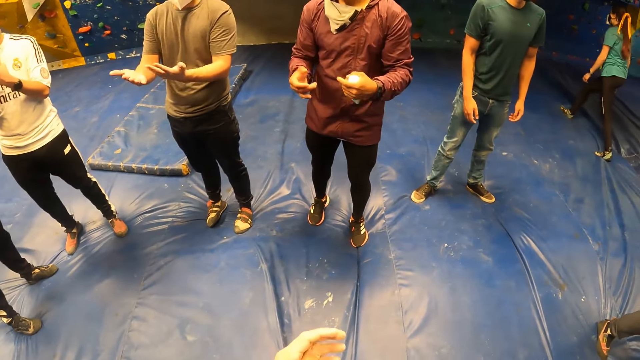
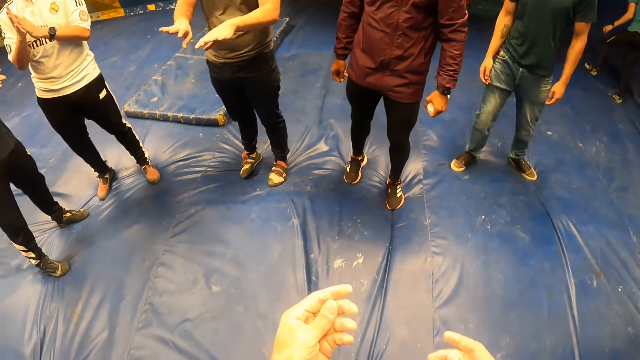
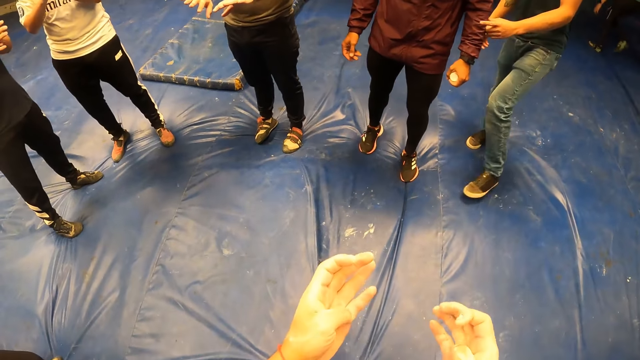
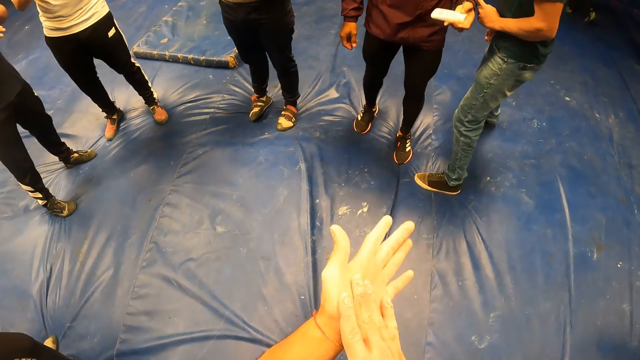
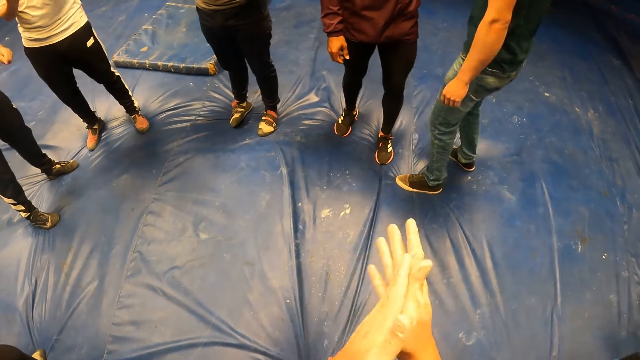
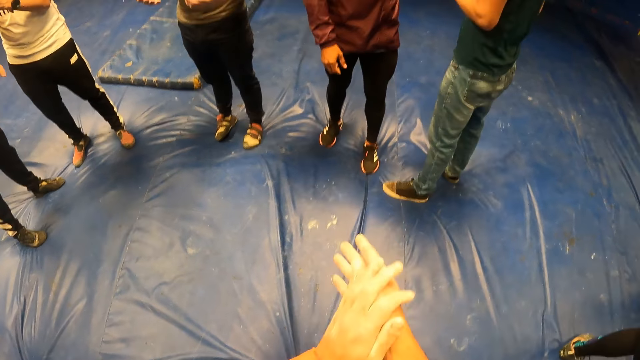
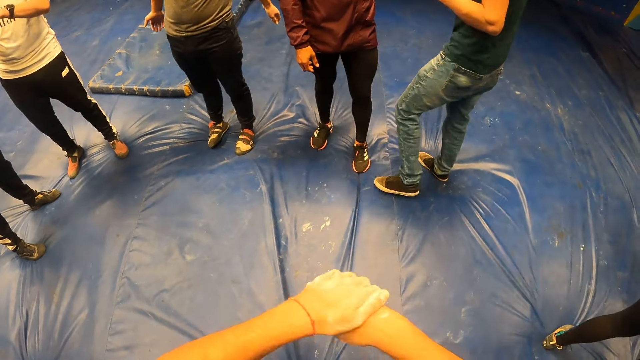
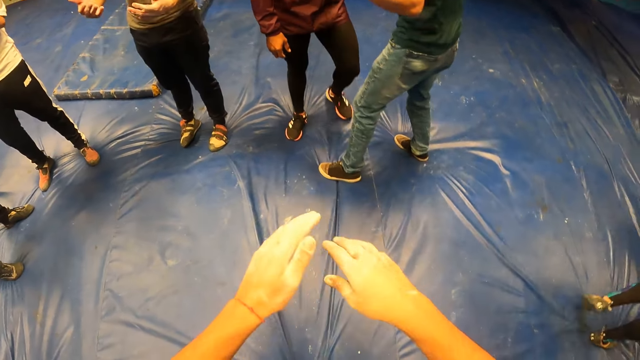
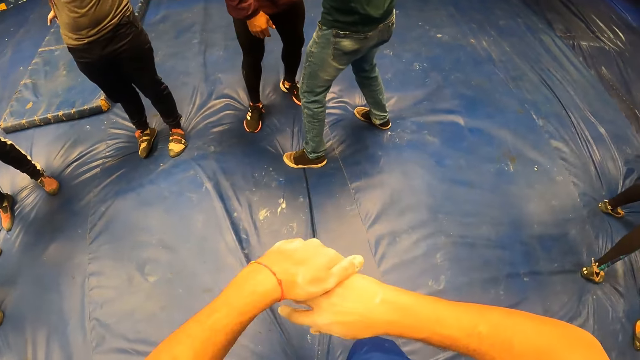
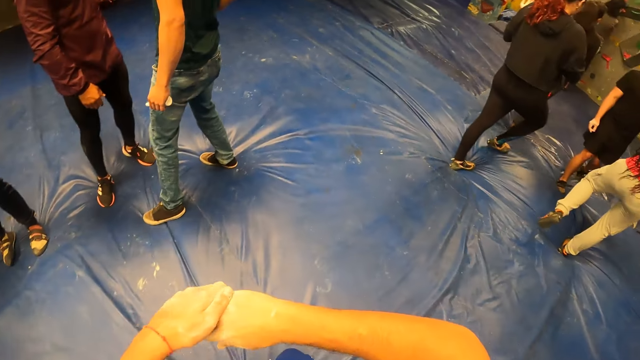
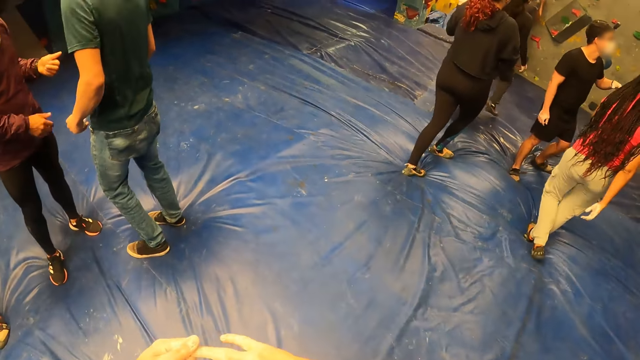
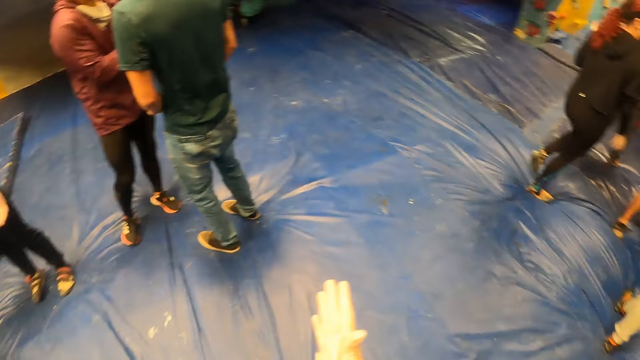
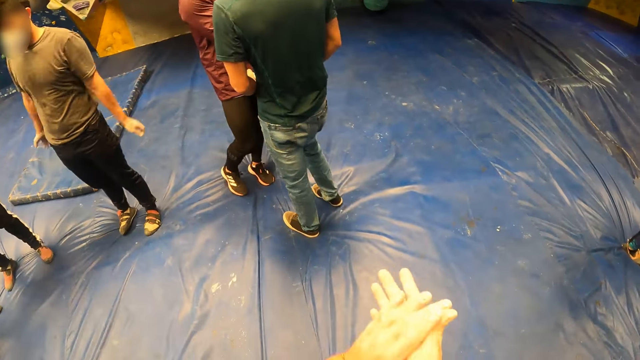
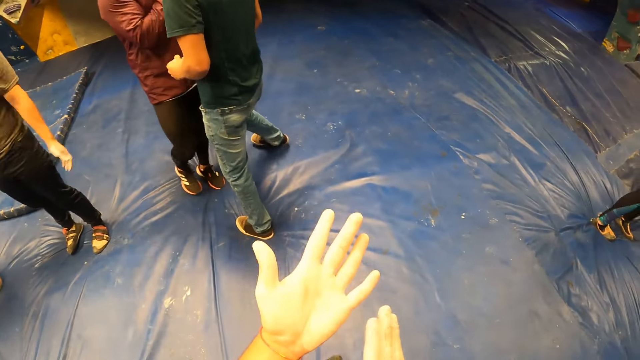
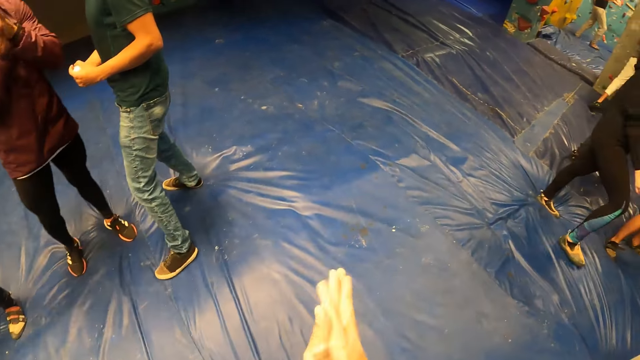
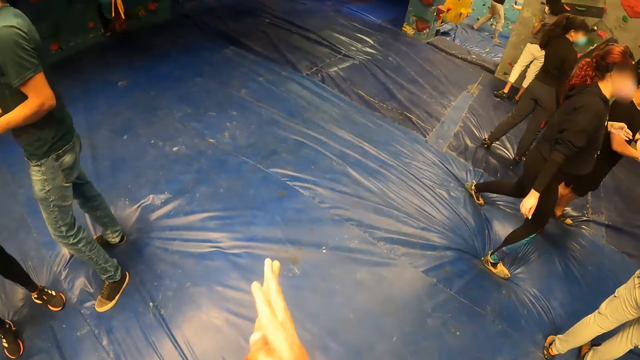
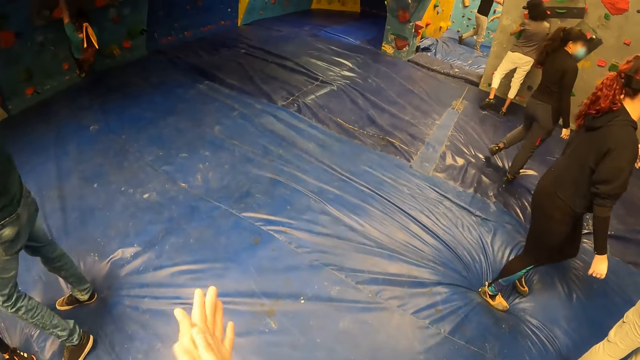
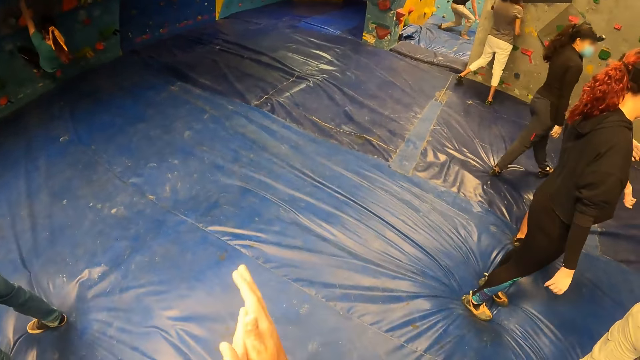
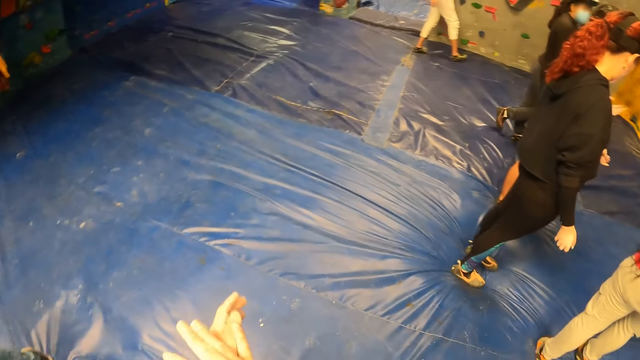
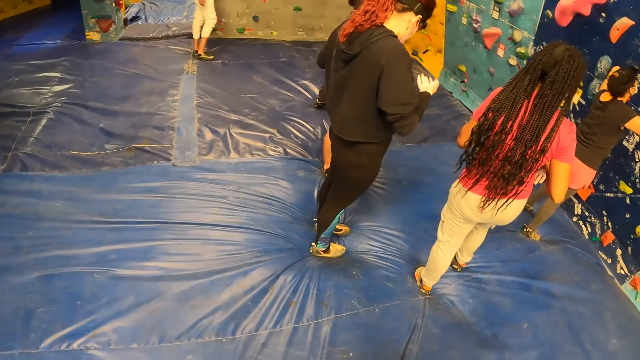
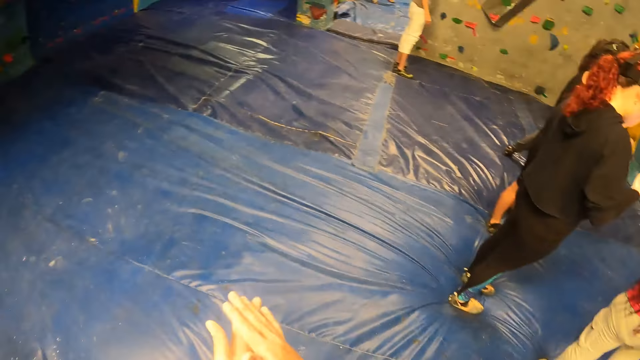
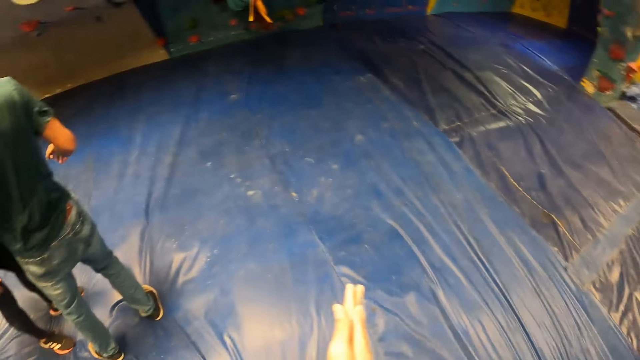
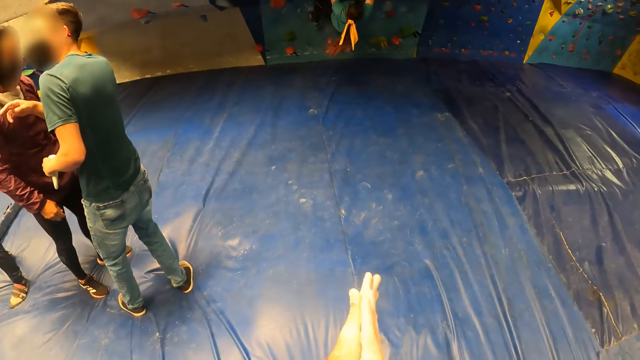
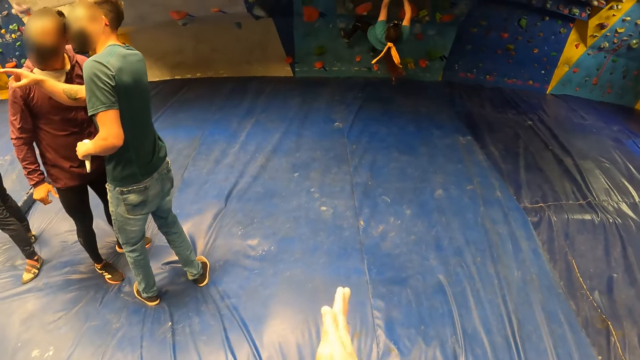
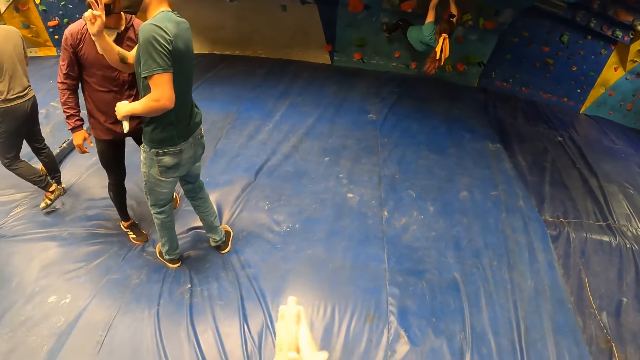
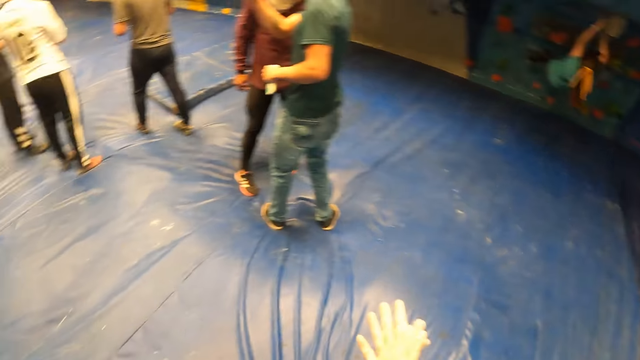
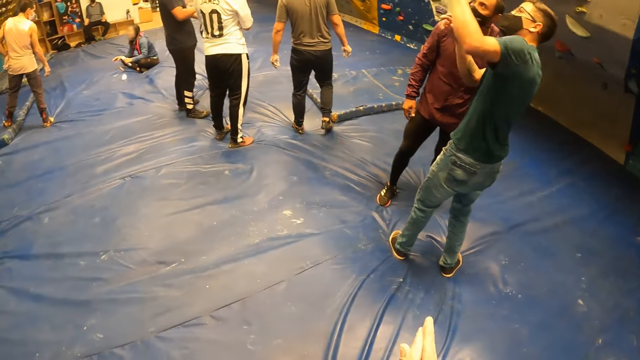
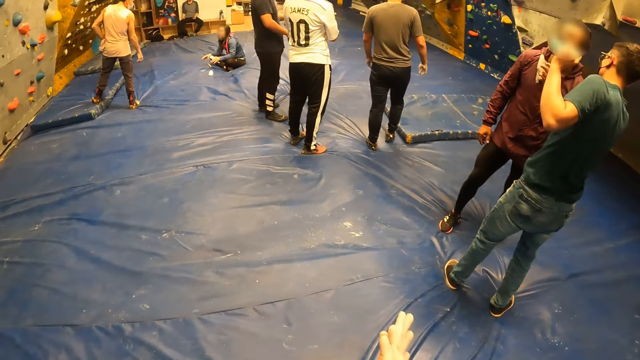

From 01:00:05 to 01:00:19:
The man puts down his hand. The camera wearer scrubs his hand together. He walks in the room and looks around.

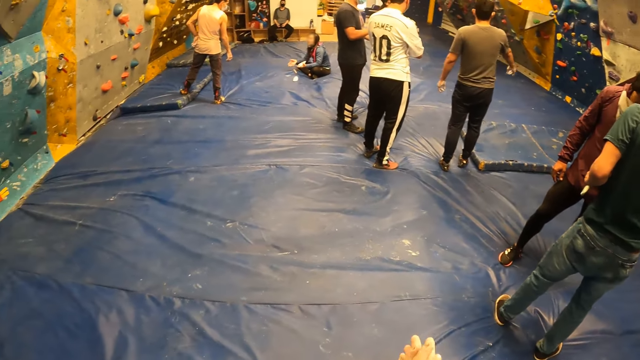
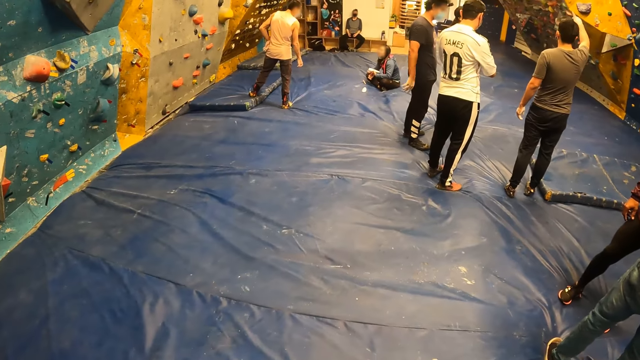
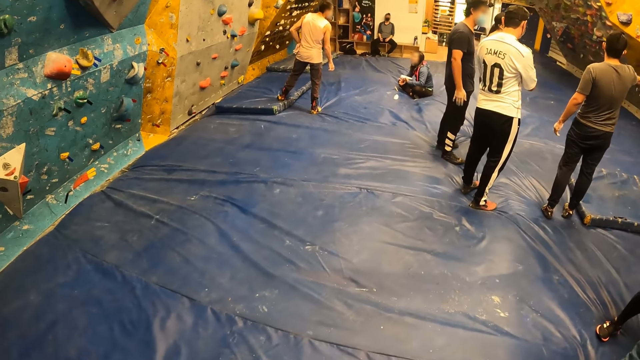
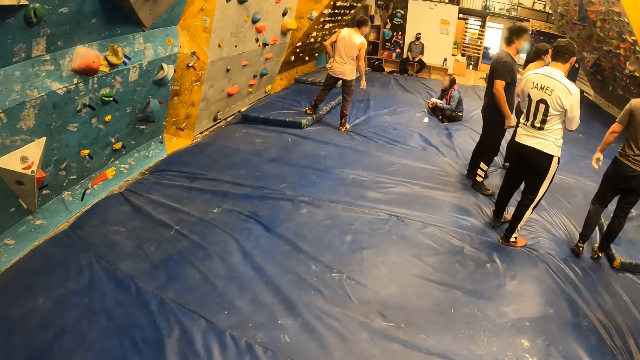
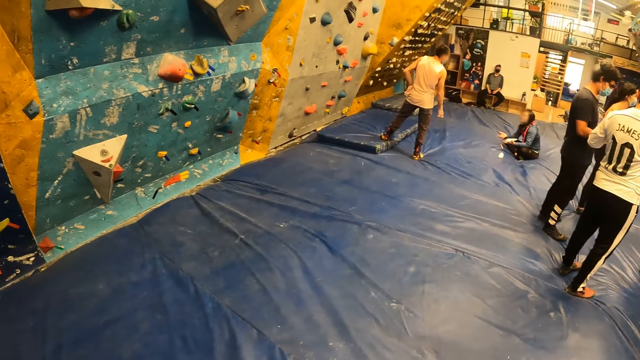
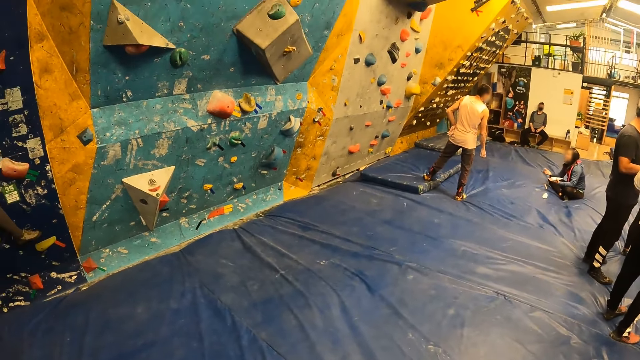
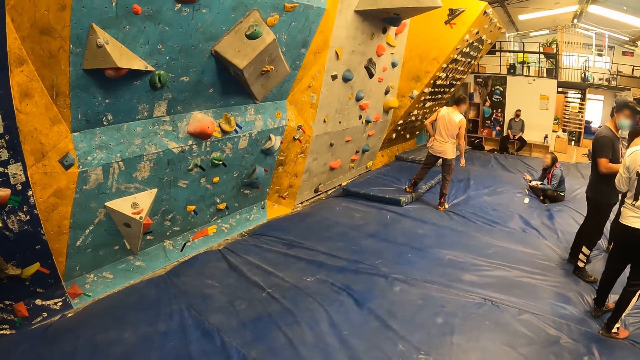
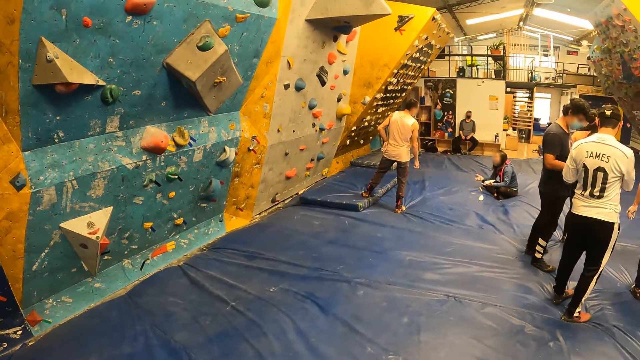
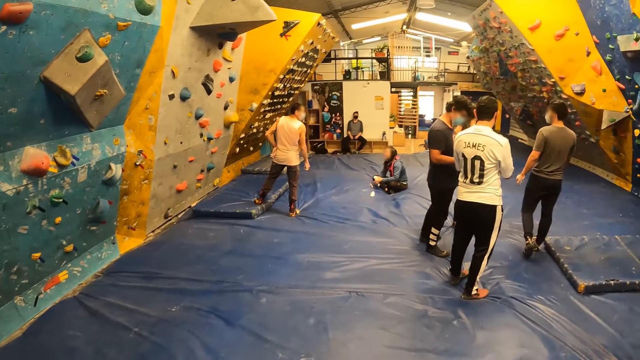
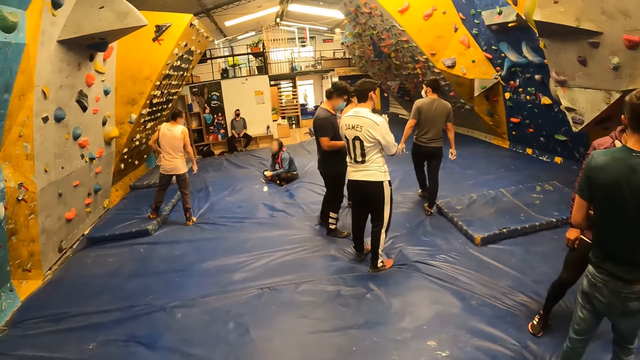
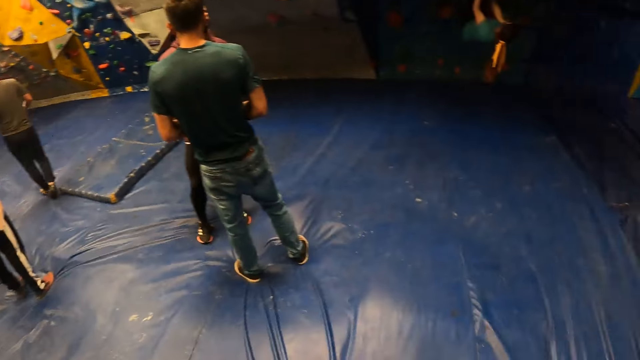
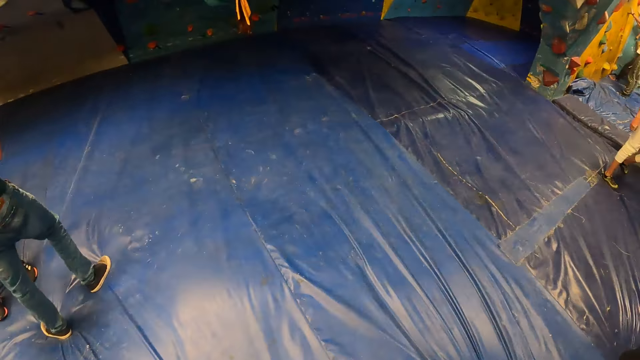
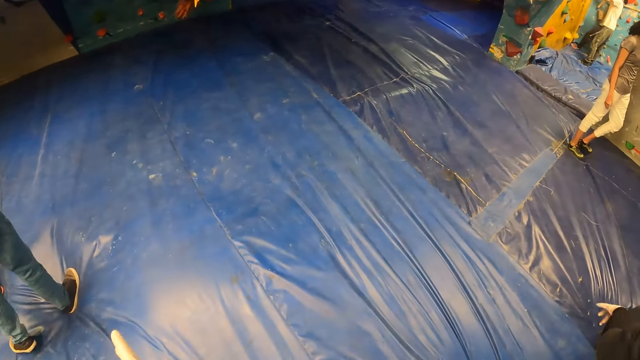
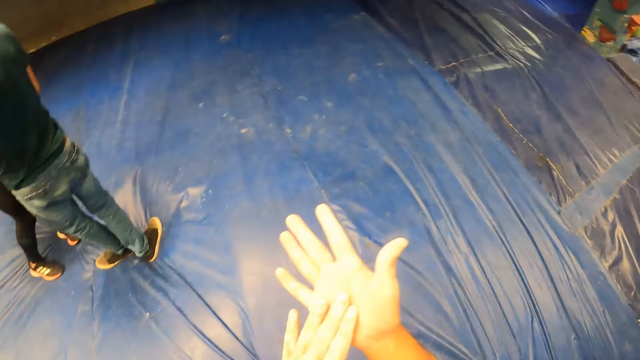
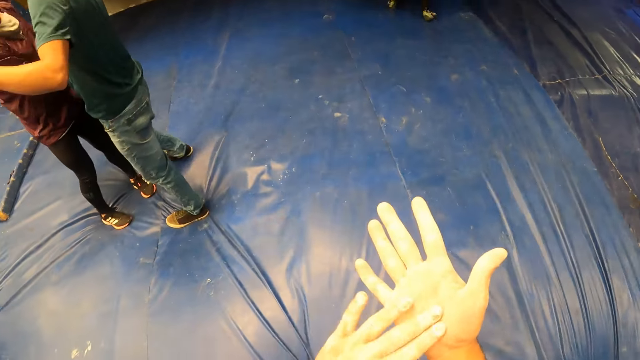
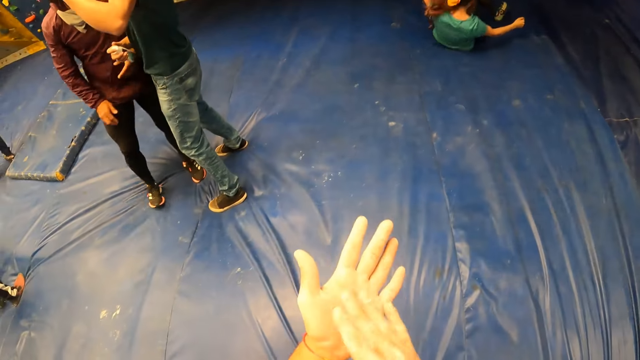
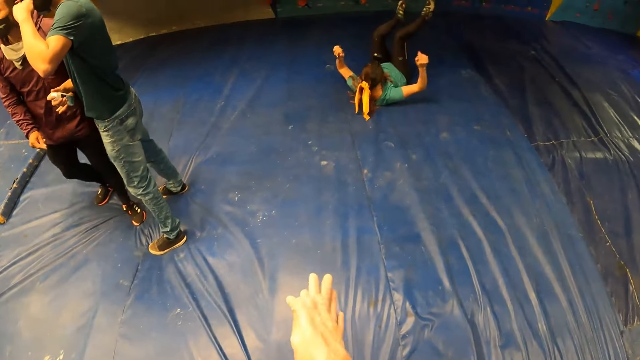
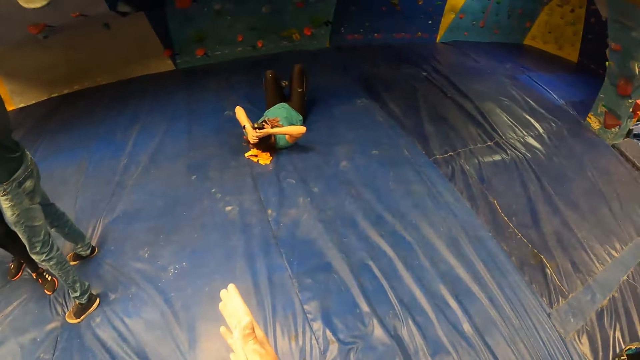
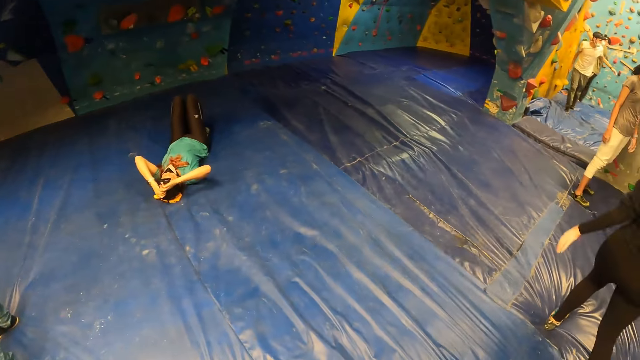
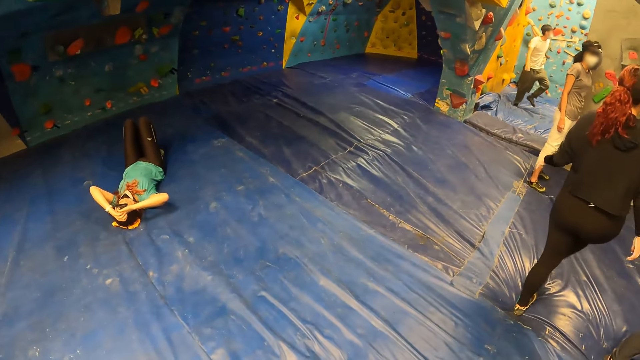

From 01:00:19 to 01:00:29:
The camera wearer turns around. He looks around. He taps his hand.
